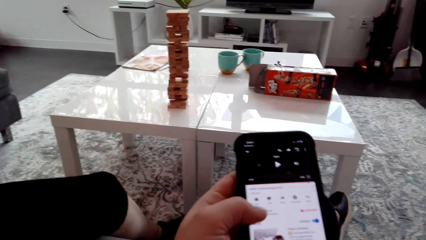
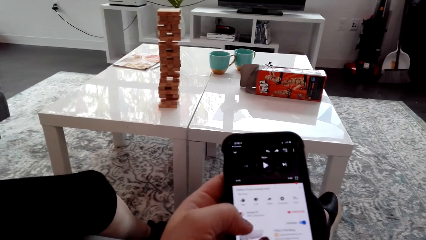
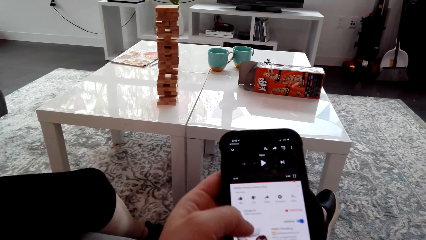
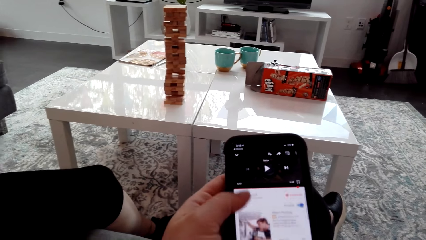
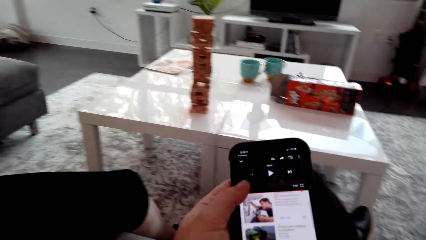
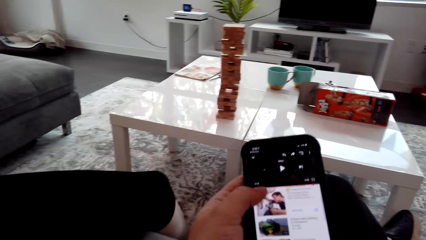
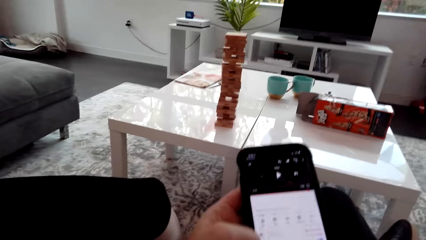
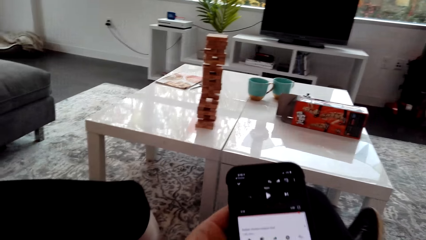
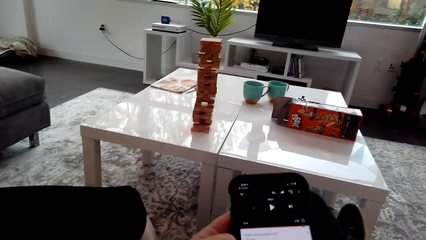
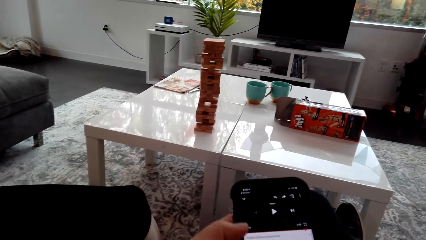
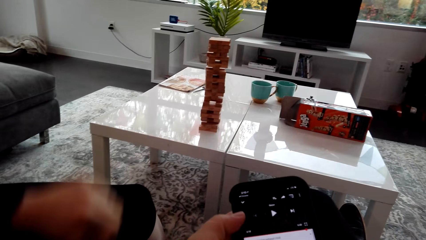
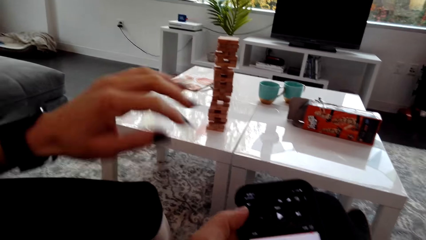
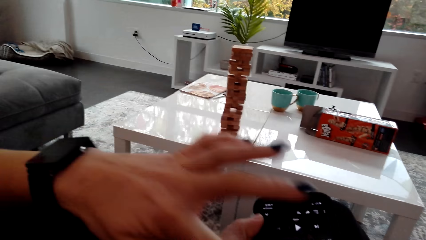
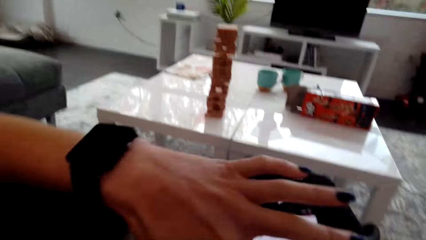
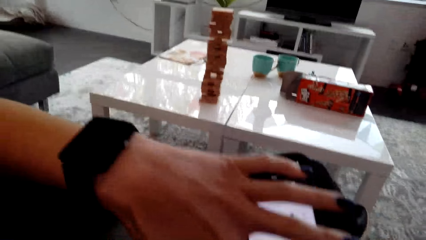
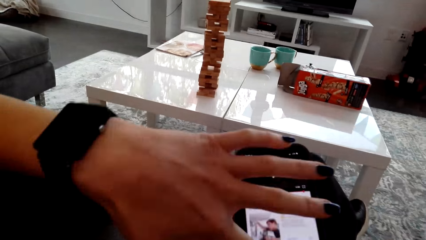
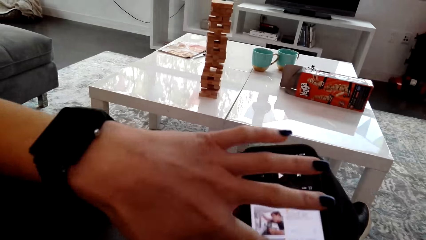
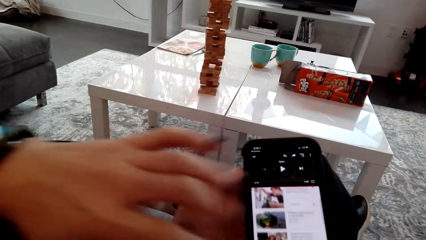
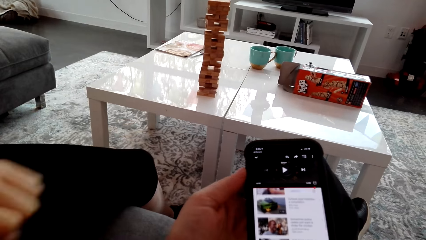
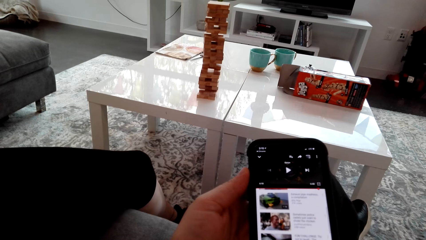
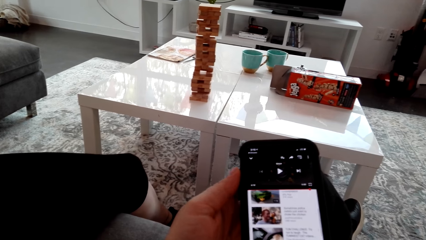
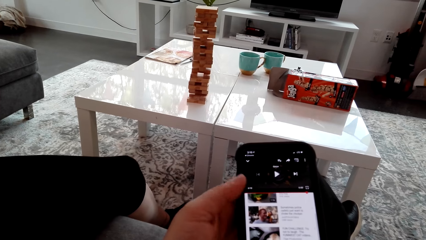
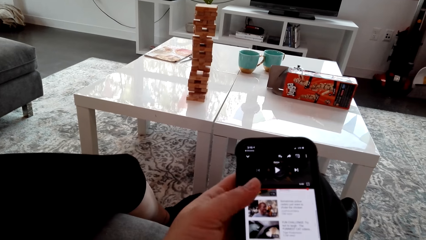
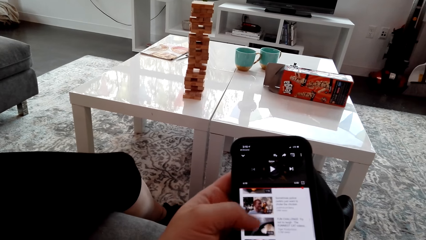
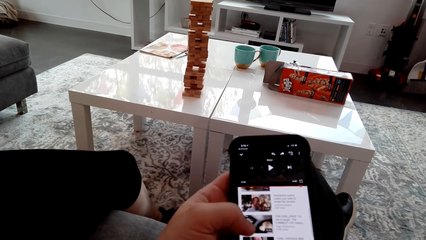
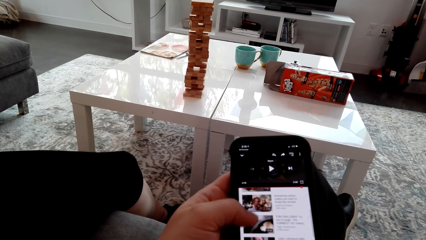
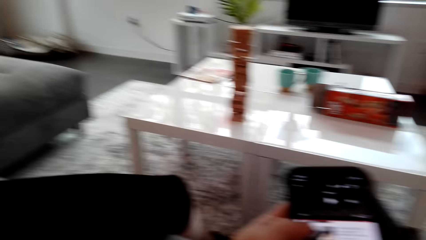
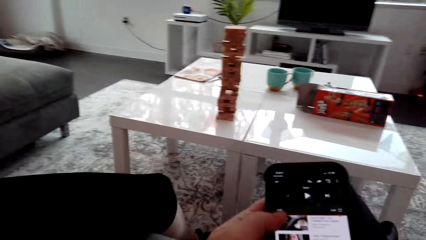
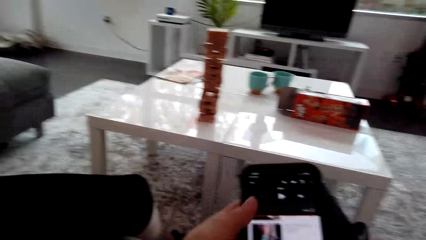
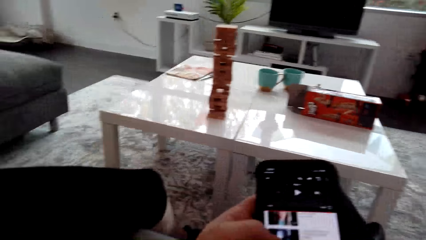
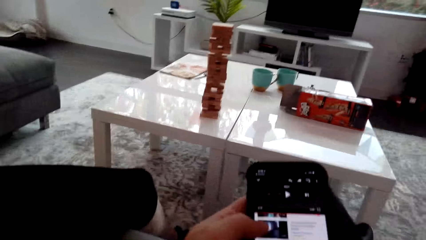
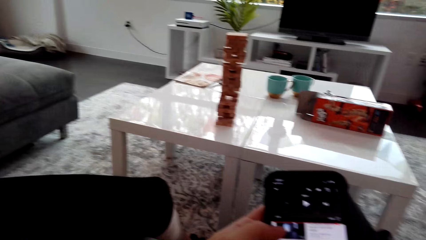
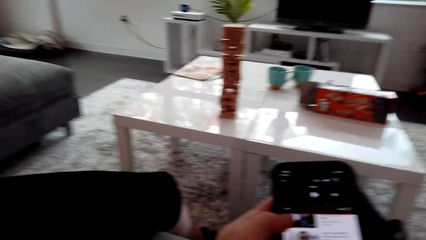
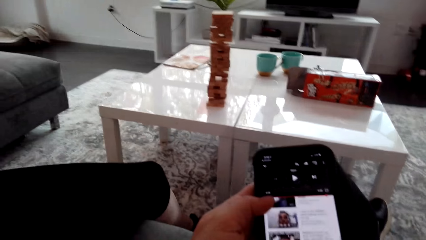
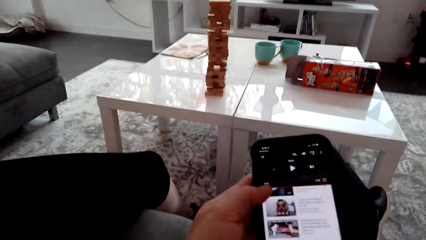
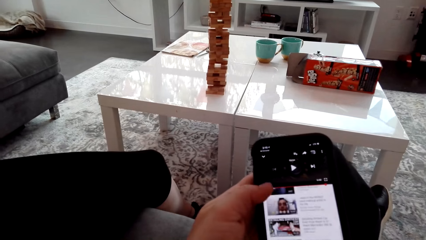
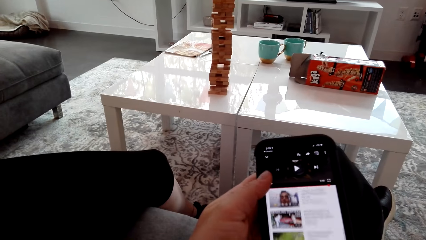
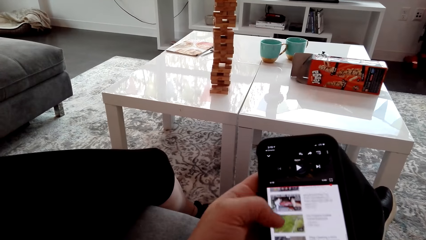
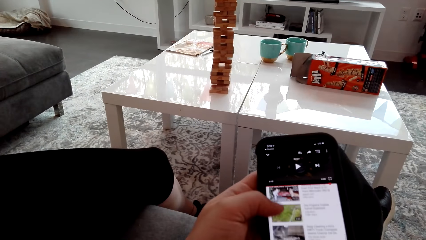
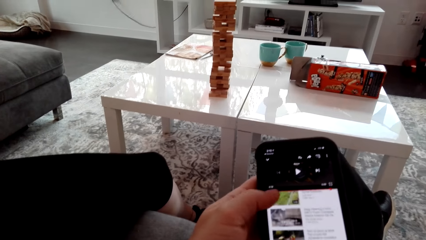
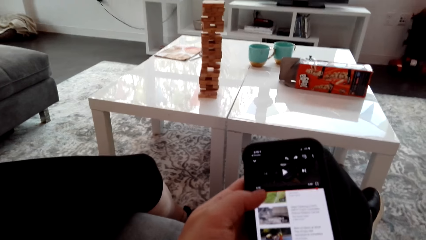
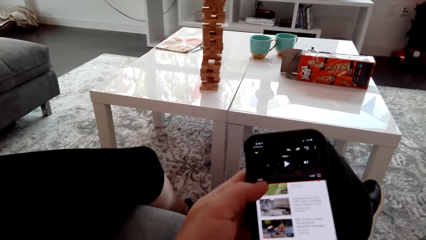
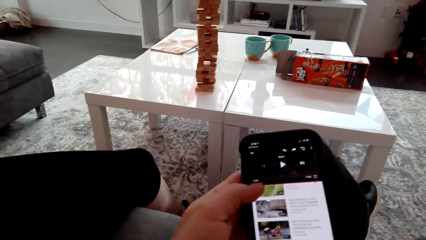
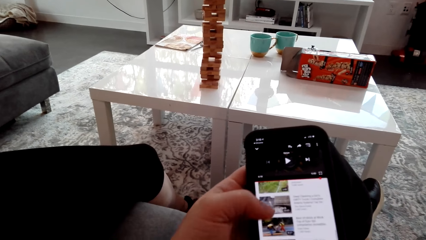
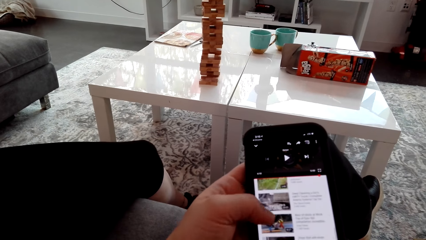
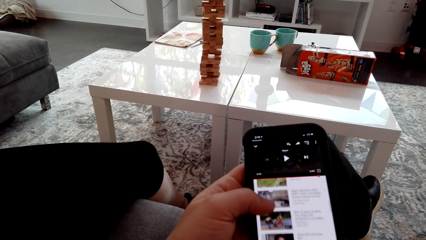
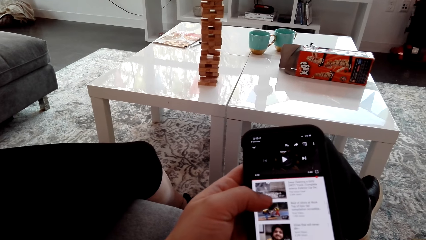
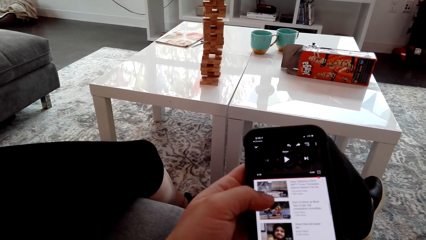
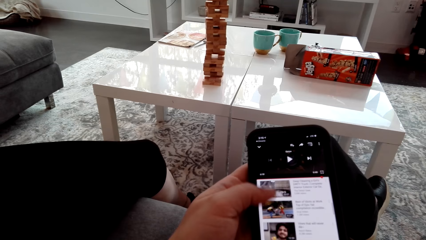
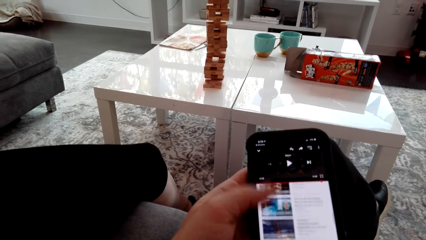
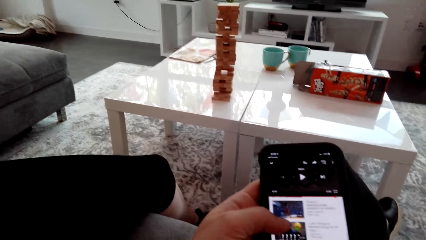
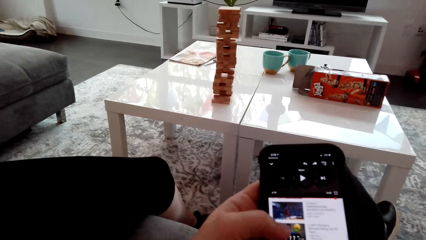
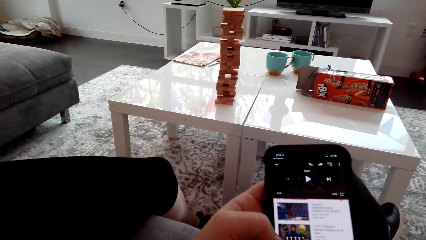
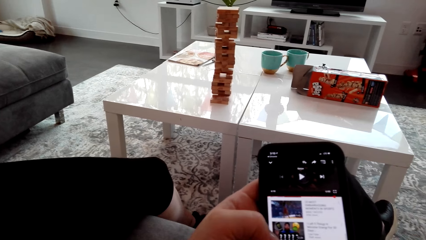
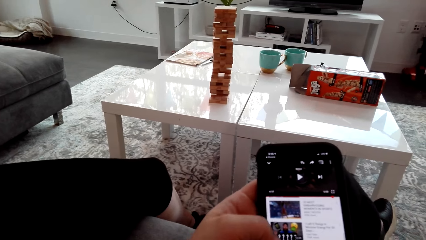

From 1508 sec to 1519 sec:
The camera wearer scrolls the phone. The lady operates the phone and points at the phone. The camera wearer operates the phone. They scroll the phone.

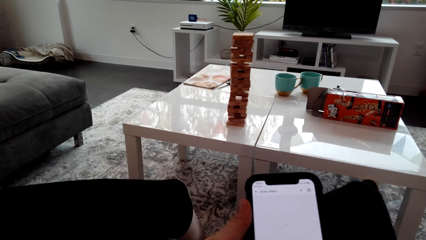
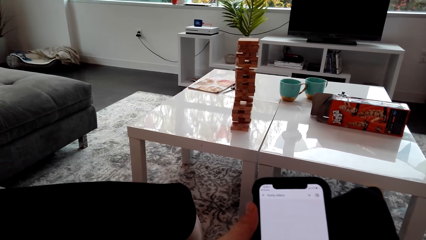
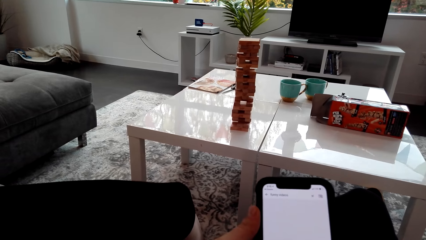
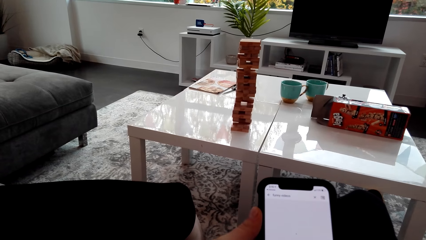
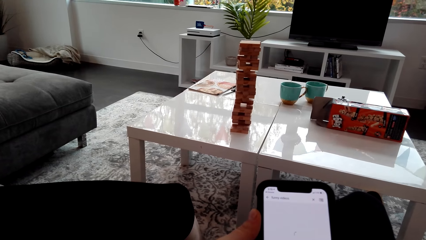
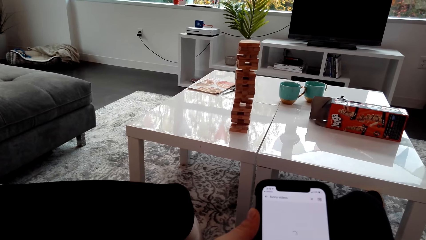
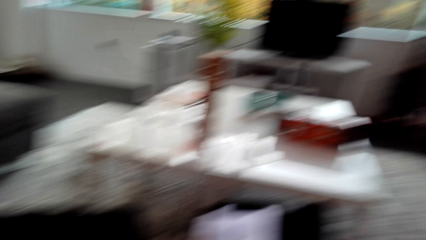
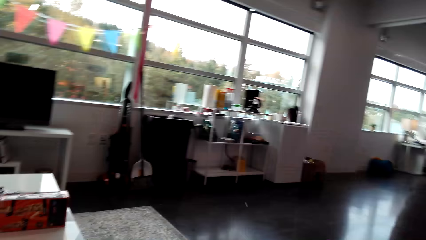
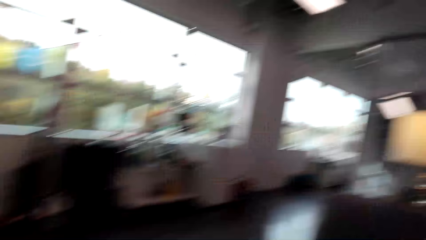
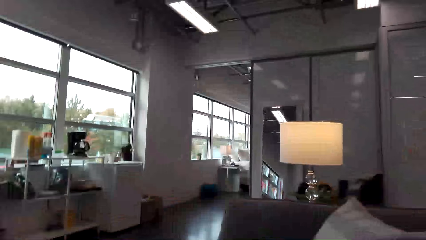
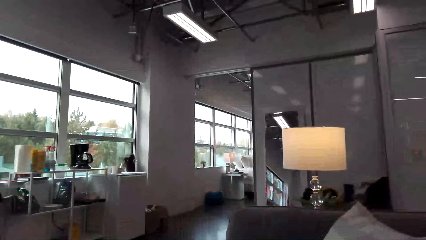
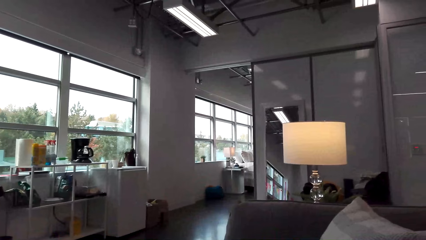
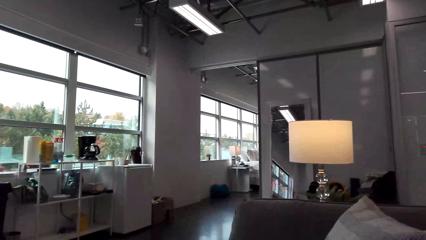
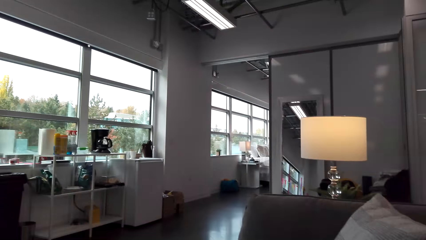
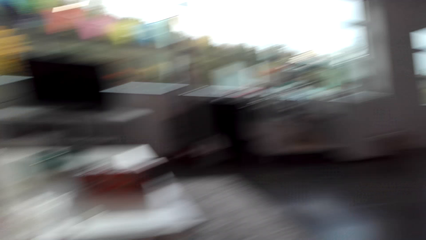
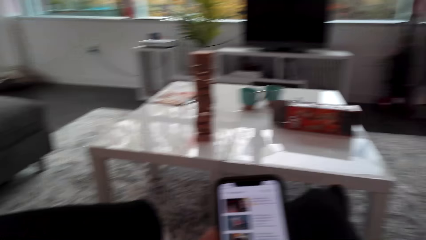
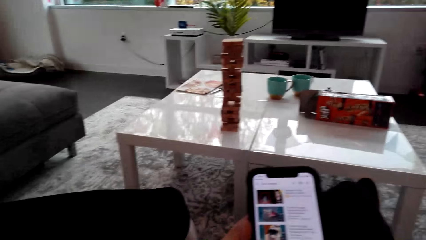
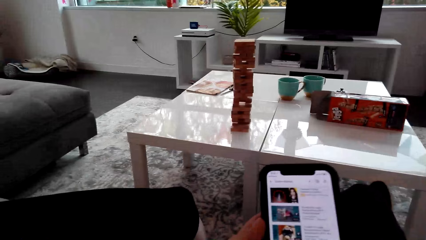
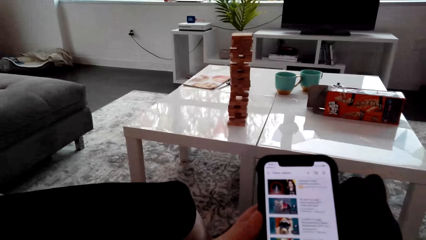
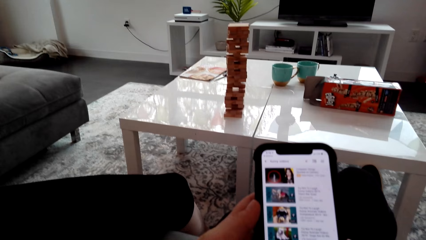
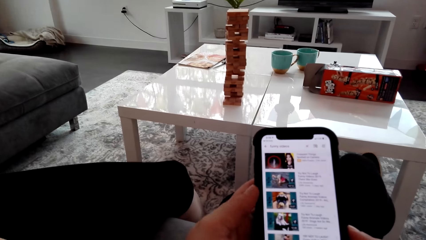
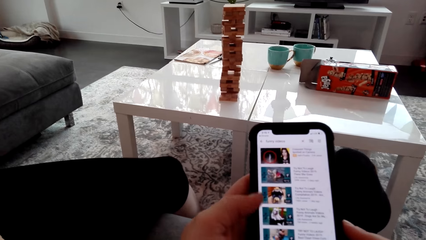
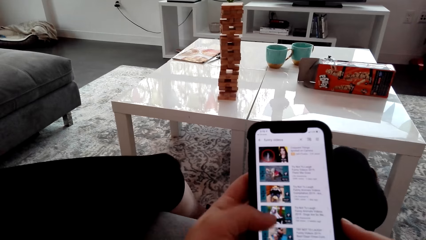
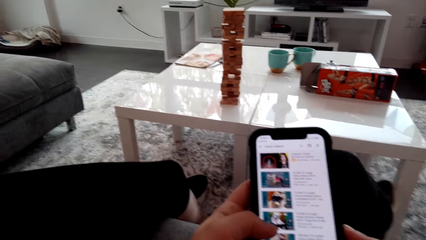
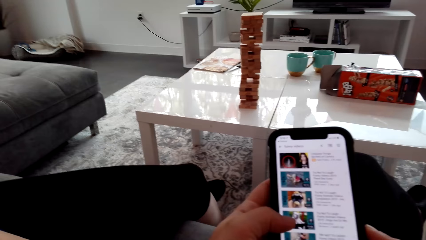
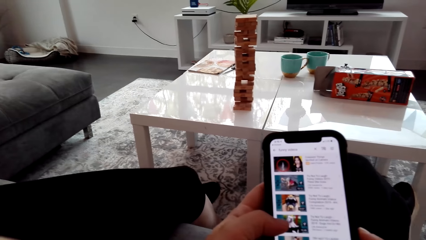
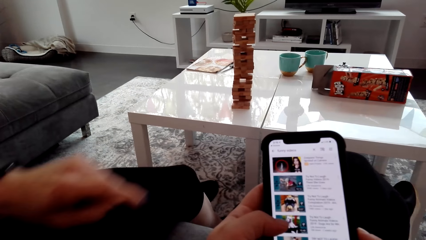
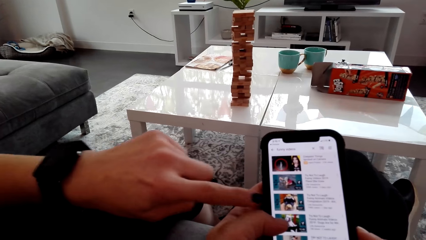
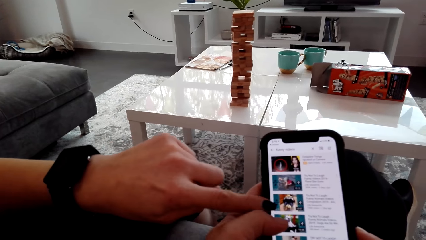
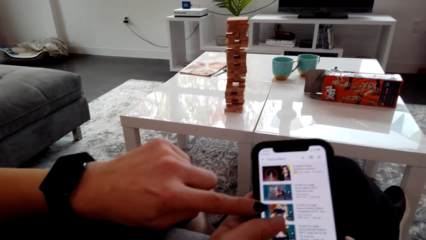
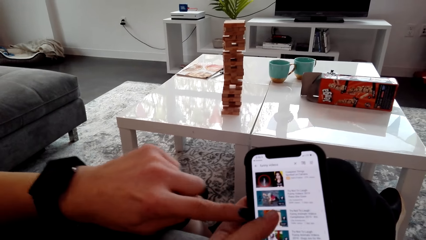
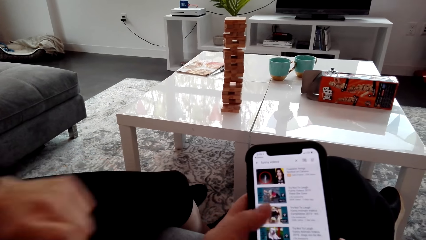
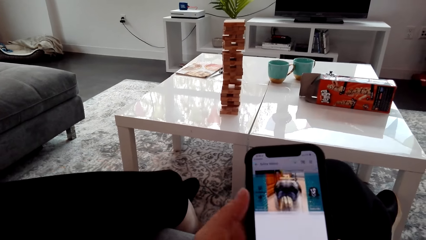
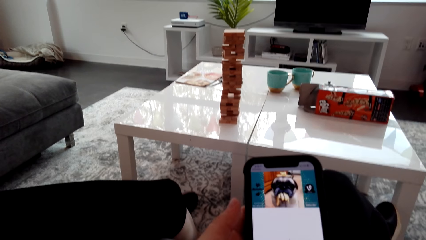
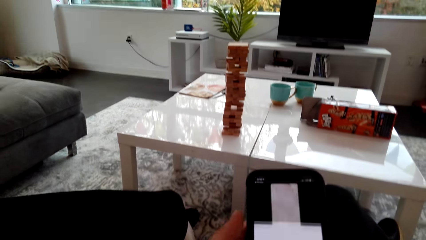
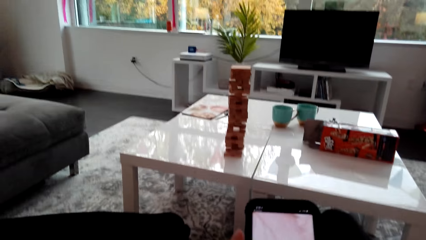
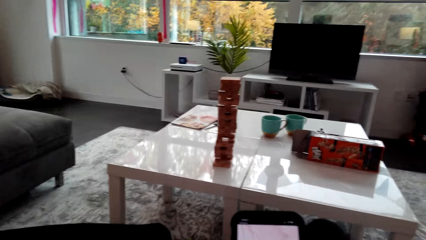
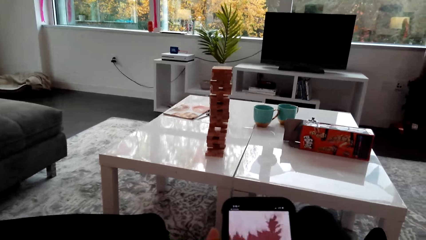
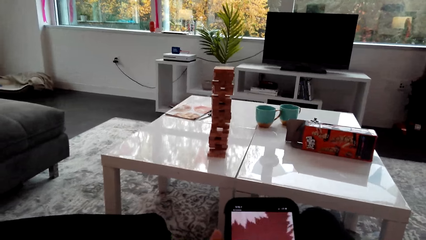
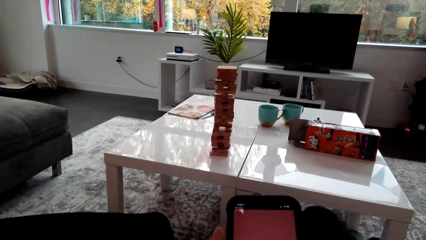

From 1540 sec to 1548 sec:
The camera wearer looks around the house. They scroll the phone. A lady operates the phone and points at the phone. The camera wearer operates the phone.
